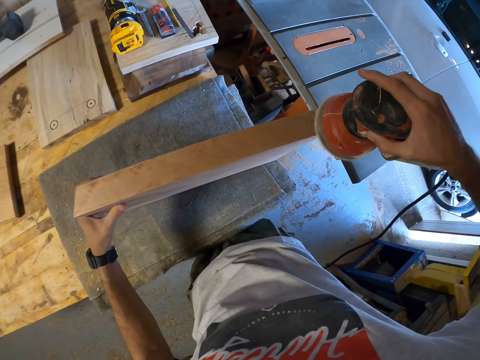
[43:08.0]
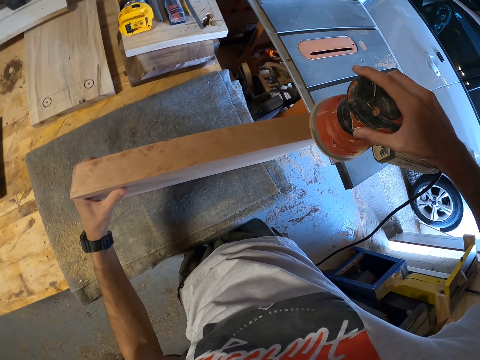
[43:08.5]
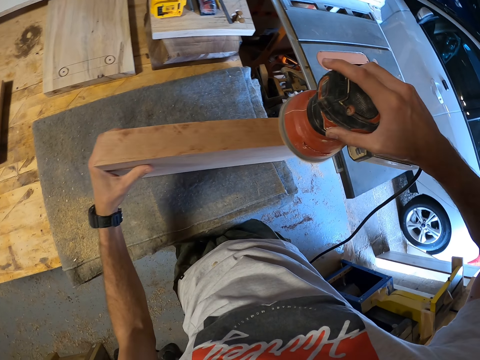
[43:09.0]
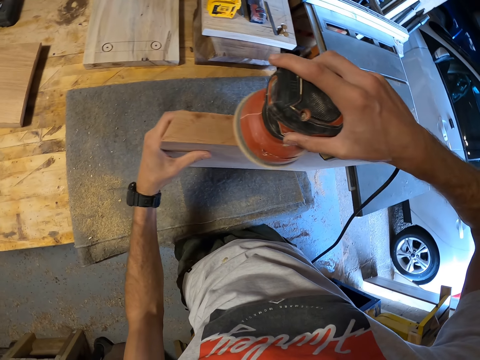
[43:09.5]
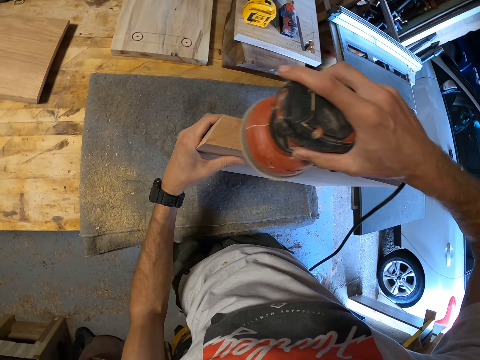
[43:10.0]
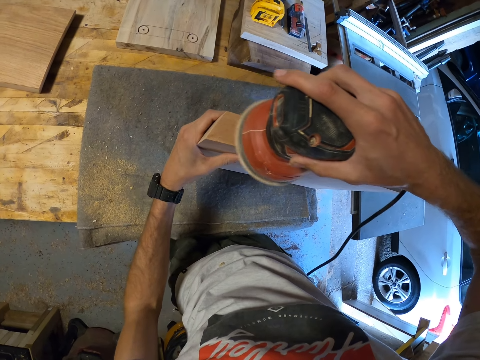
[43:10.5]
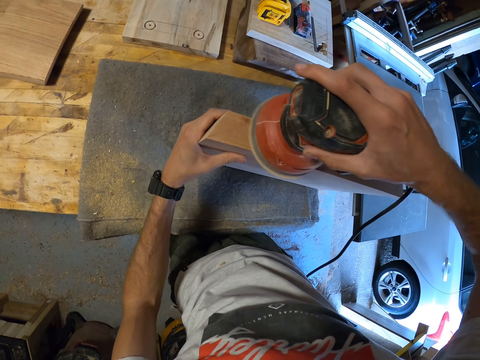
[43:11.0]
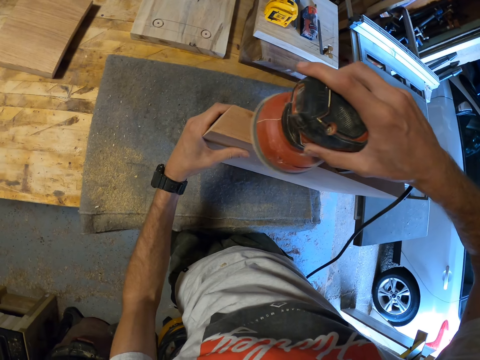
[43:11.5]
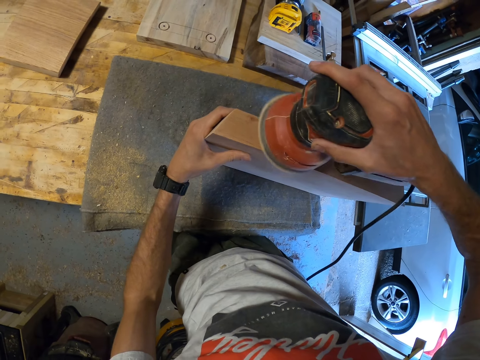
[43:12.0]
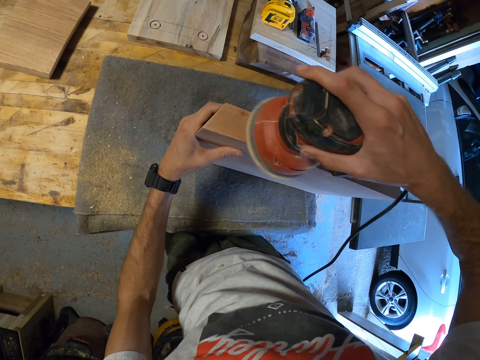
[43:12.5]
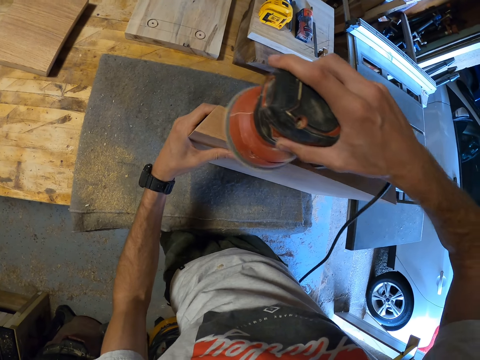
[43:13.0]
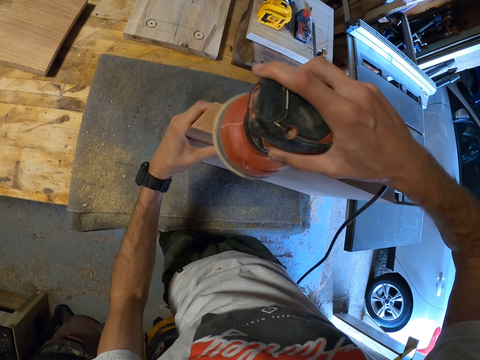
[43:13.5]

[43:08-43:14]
The camera wearer sands another side of the wood plank, with its face up, with the electric sander.

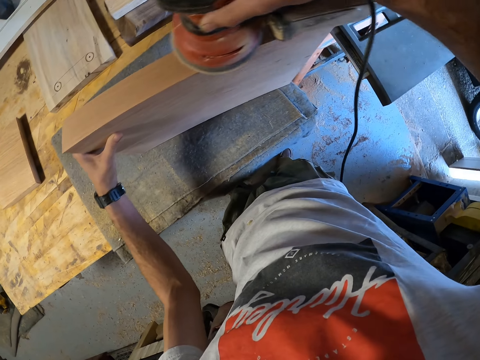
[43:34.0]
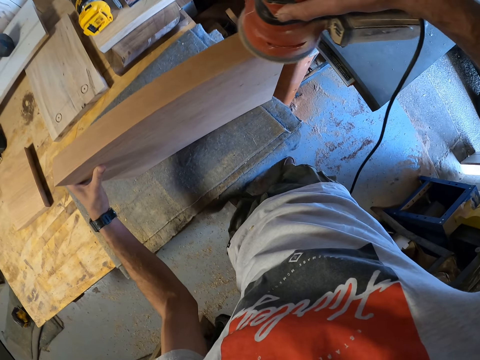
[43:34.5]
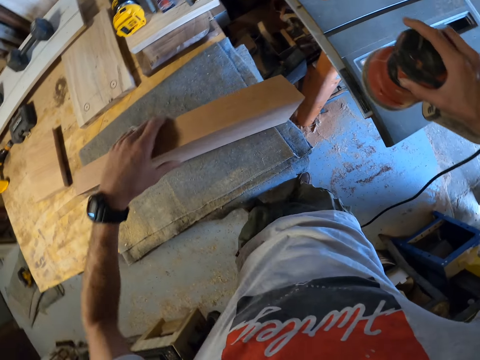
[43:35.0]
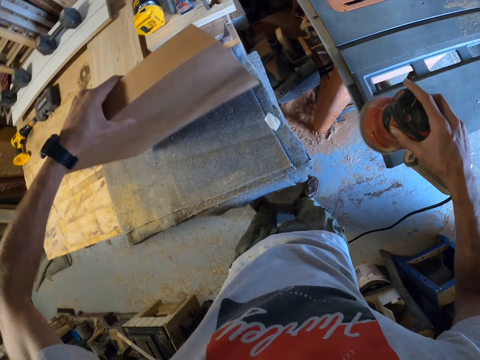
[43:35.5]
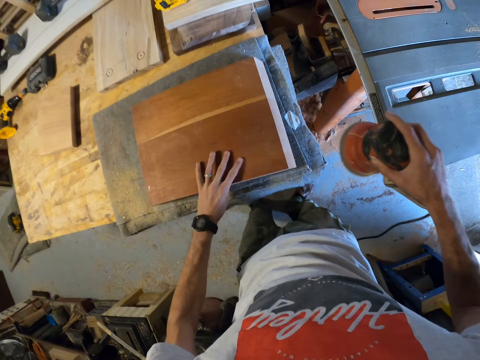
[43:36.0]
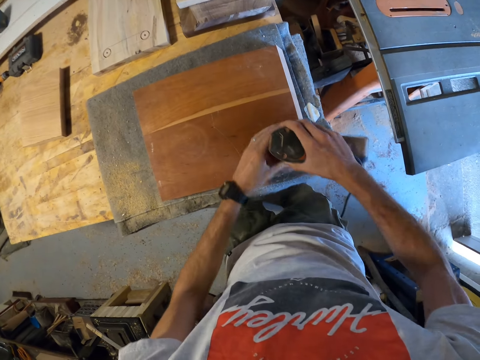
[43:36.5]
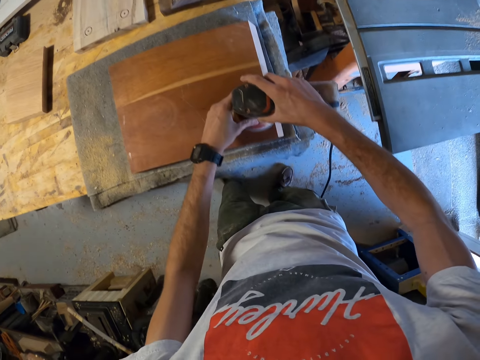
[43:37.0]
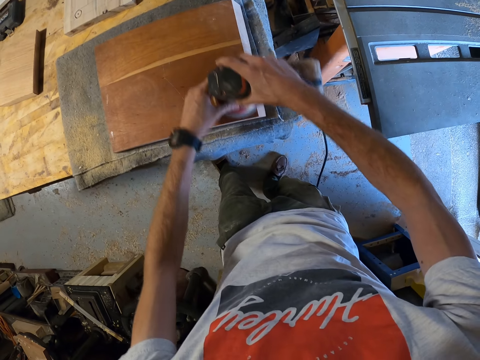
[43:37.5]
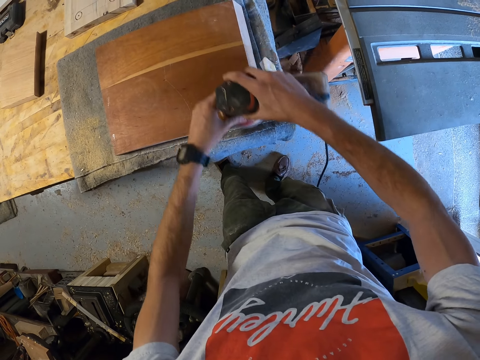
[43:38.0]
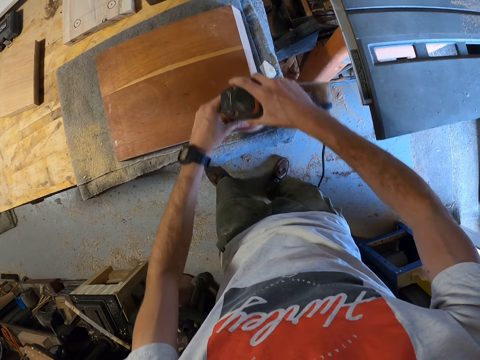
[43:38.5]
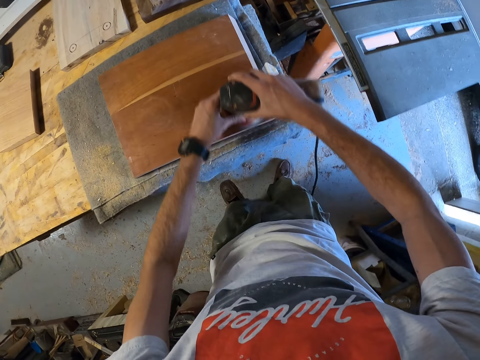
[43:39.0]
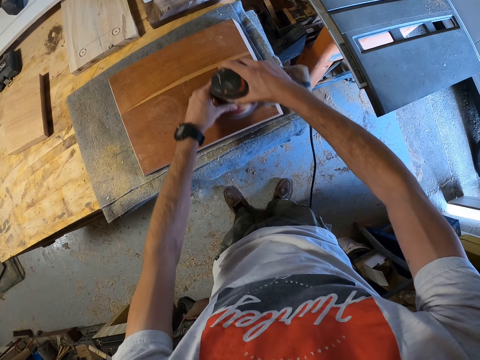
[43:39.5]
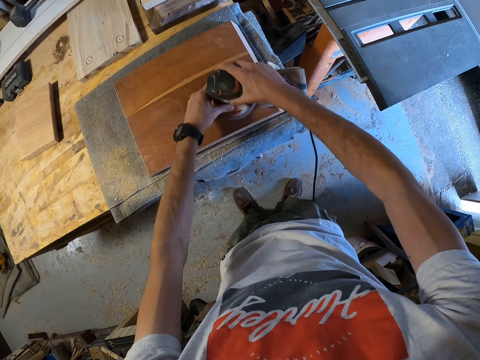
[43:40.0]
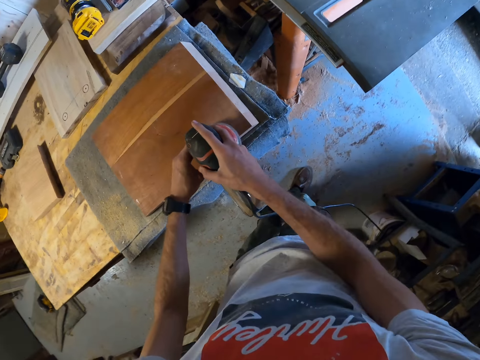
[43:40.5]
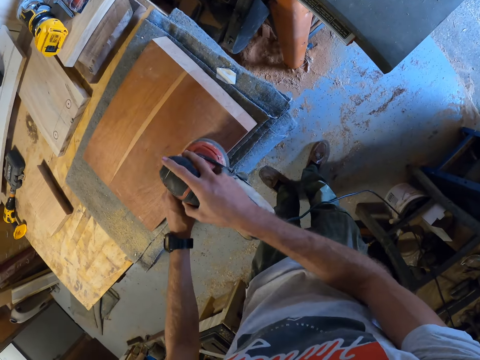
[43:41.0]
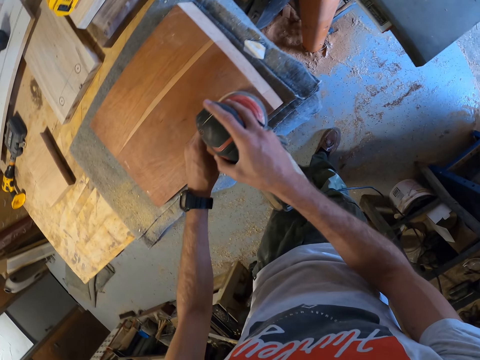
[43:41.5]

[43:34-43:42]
The camera wearer lays down the block of wood. He turns the wood plank onto another side with his right hand. He holds the electric sander with both hands. He sands the side of the wood plank, with its face up, with the electric sander.

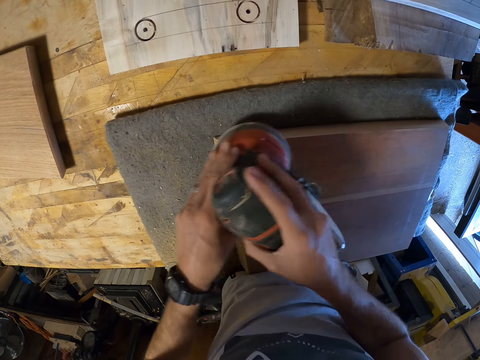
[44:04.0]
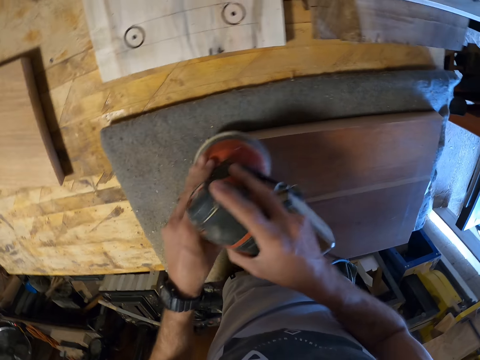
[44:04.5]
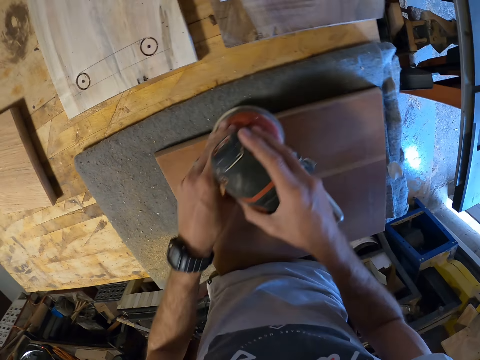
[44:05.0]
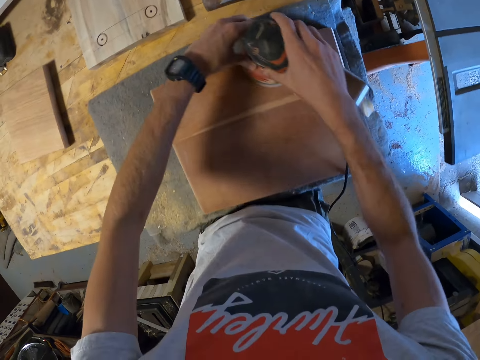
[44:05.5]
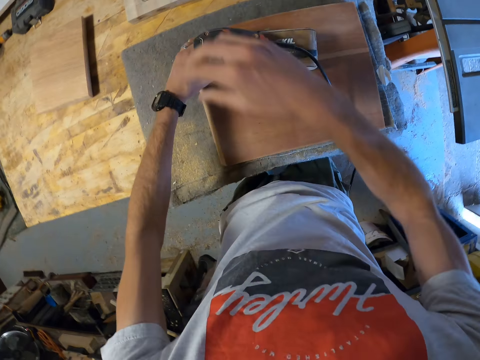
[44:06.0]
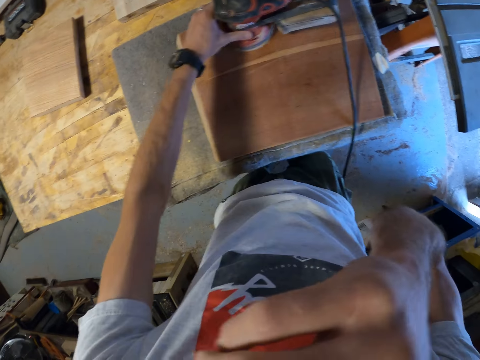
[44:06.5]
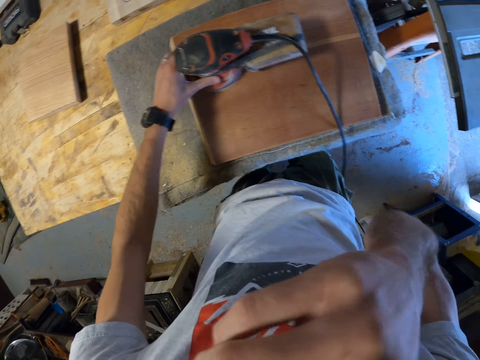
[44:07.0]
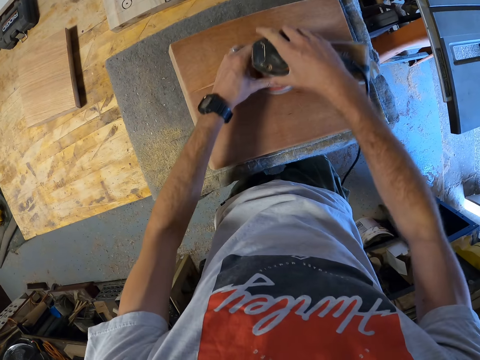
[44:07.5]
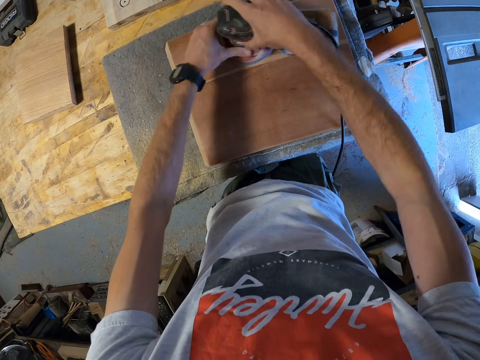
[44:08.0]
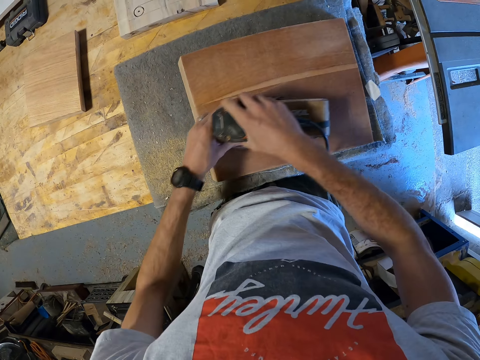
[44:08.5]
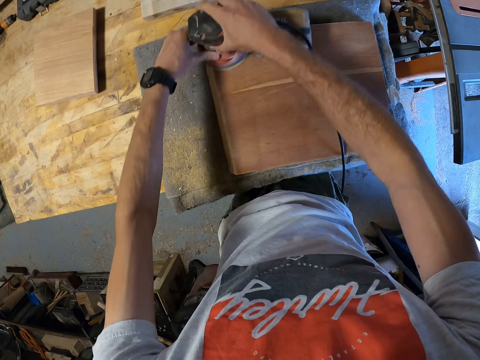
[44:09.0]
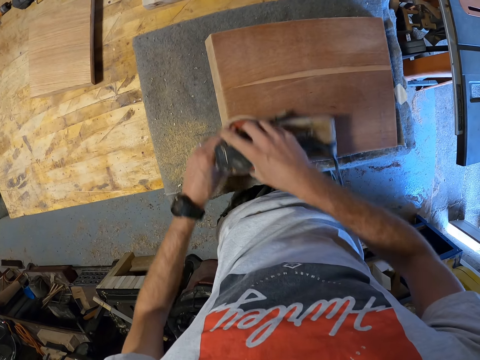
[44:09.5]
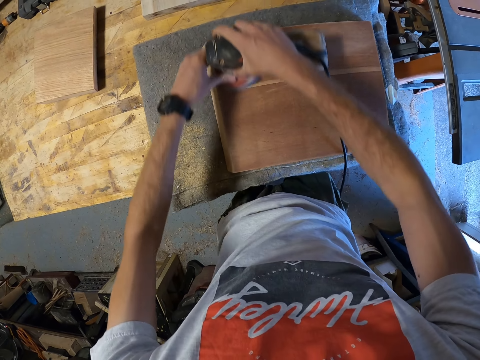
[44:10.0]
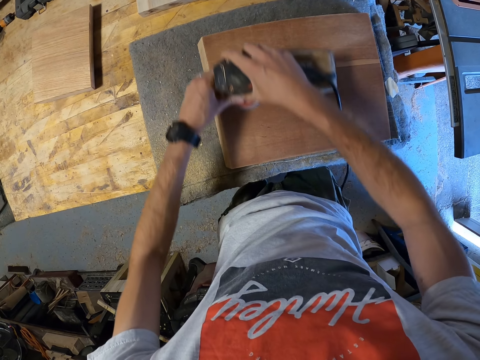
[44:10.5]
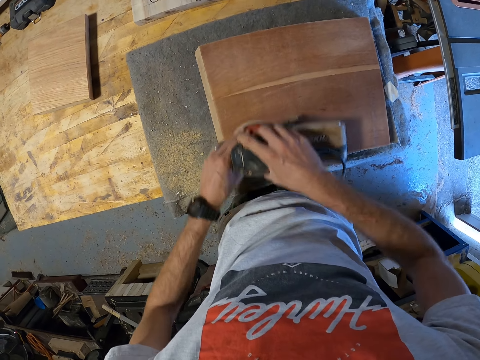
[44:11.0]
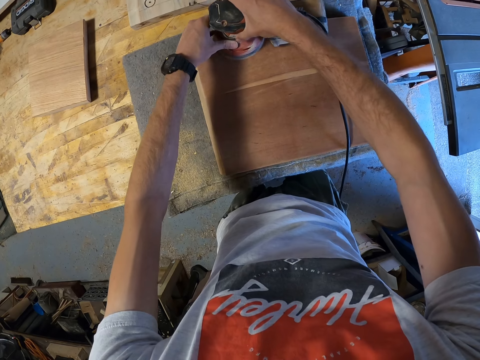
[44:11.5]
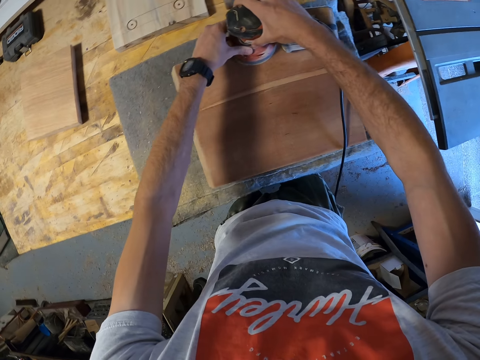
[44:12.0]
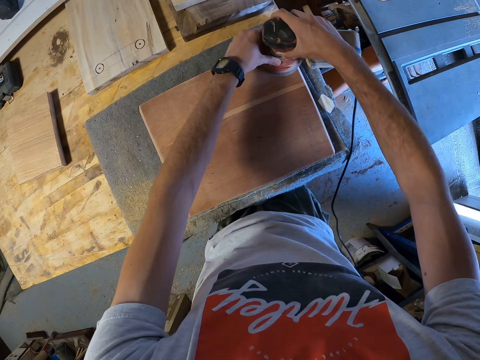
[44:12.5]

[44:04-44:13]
The camera wearer lifts his right hand towards his head. He scratches his face. He lowers his right hand from his head. He smoothens the block of wood. He holds the electric sander with both hands.

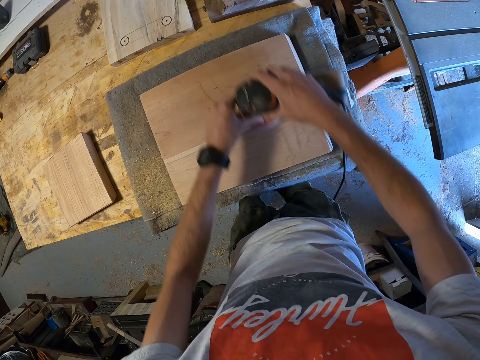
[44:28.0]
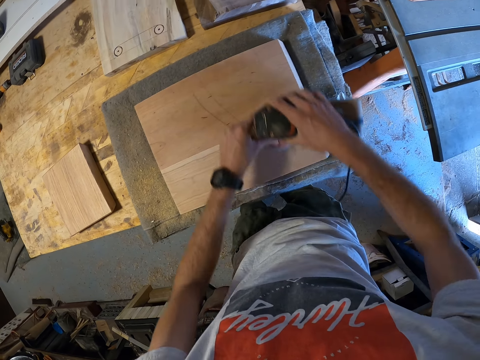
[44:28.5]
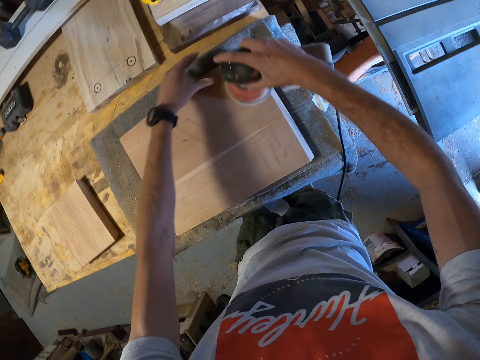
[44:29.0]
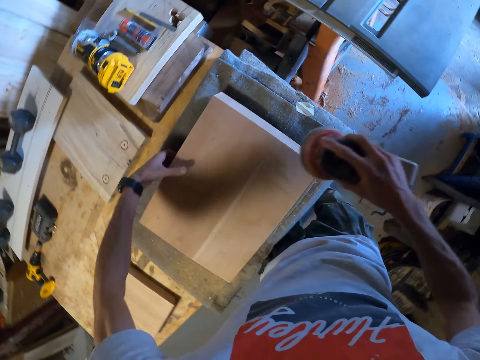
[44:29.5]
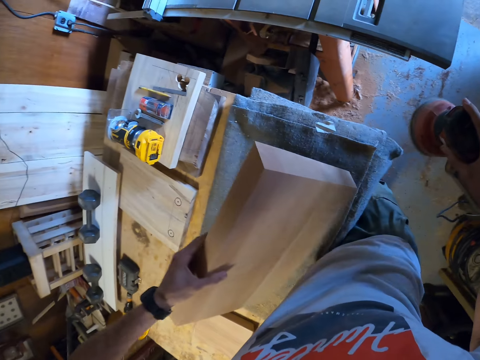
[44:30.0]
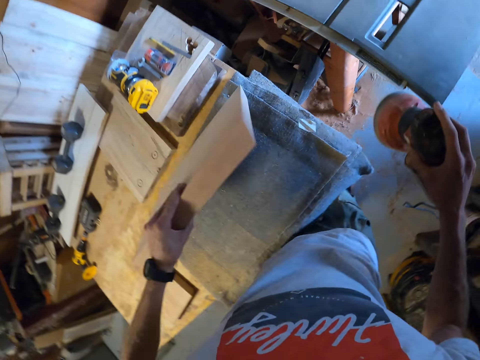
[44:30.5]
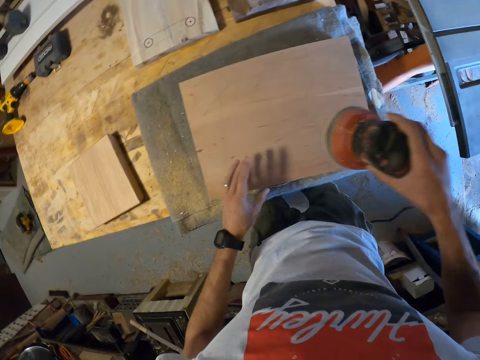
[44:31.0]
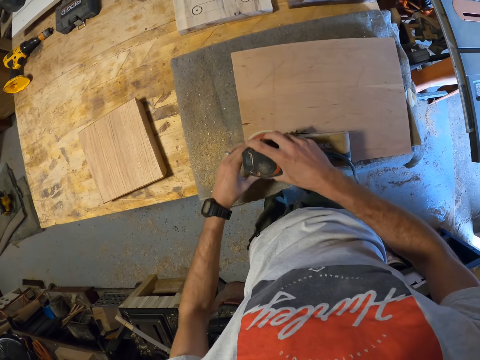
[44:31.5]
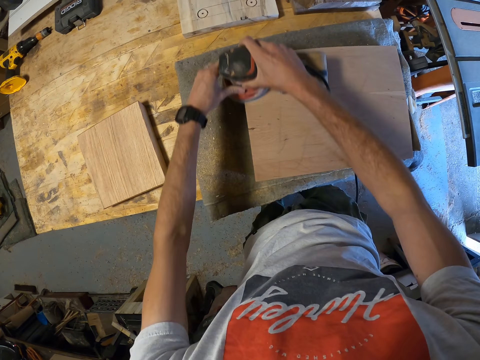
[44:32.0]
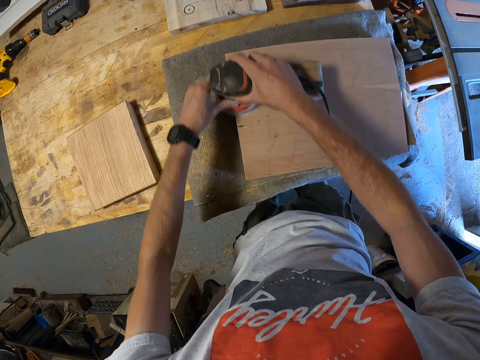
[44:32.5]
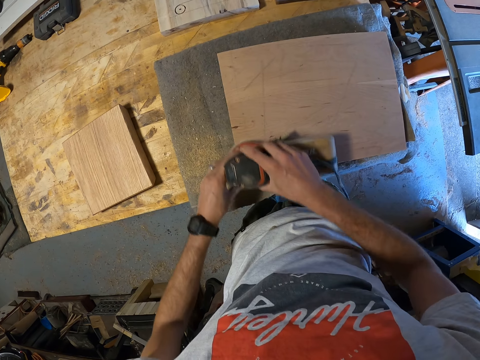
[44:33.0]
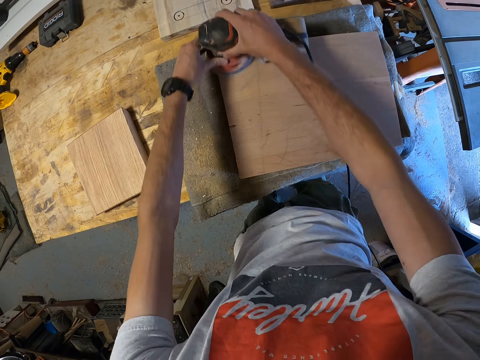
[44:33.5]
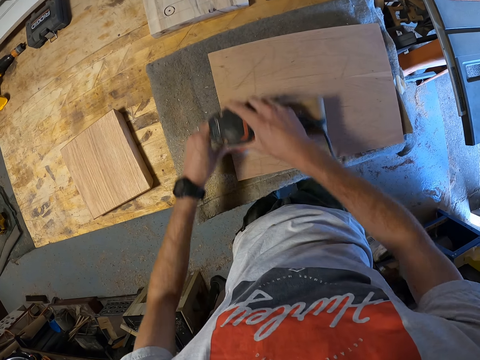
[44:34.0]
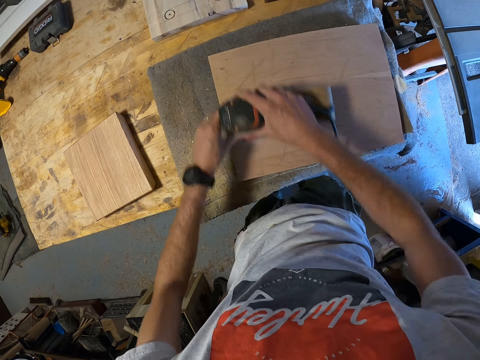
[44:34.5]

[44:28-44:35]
The camera wearer flips the wood plank with his left hand. He holds the electric sander with both hands. He sands the wood plank with the electric sander.
